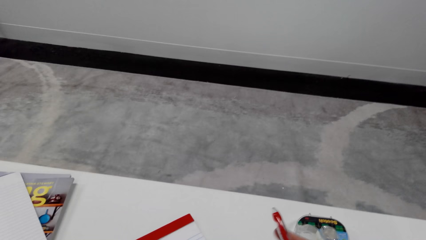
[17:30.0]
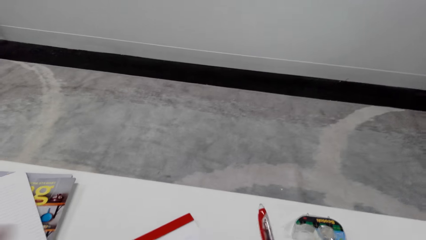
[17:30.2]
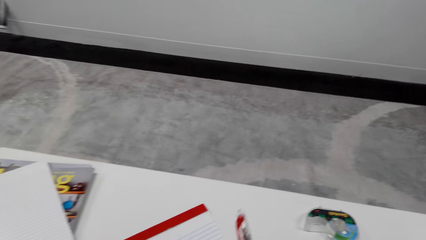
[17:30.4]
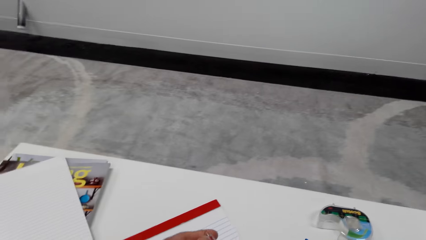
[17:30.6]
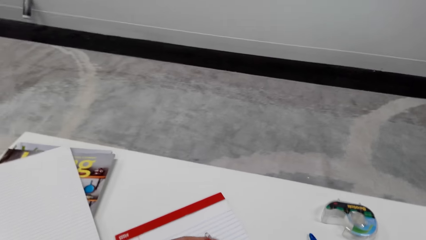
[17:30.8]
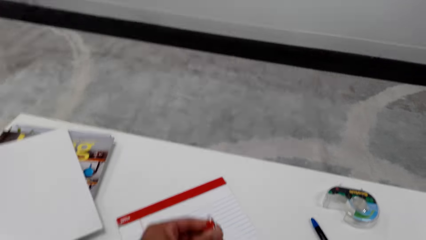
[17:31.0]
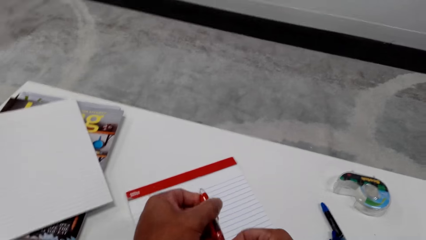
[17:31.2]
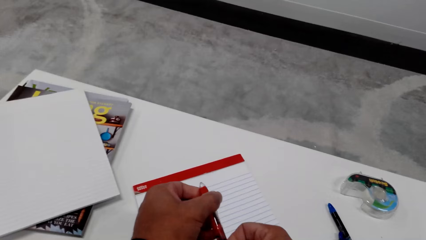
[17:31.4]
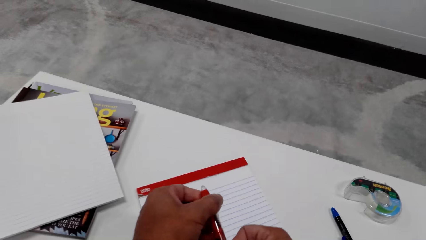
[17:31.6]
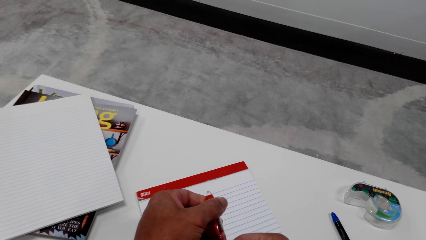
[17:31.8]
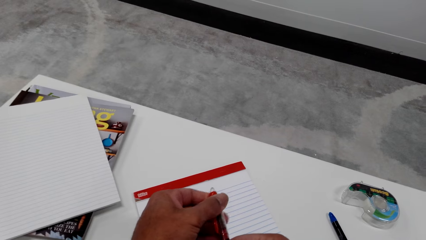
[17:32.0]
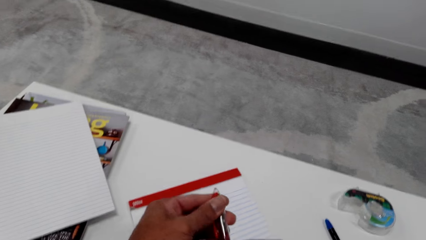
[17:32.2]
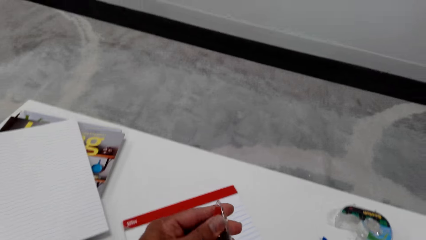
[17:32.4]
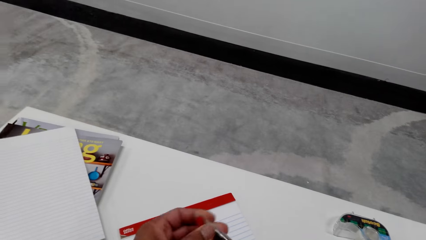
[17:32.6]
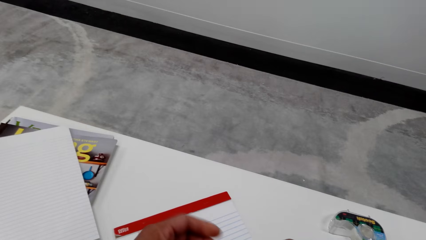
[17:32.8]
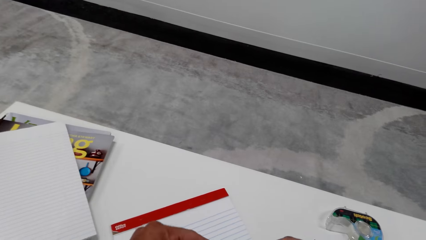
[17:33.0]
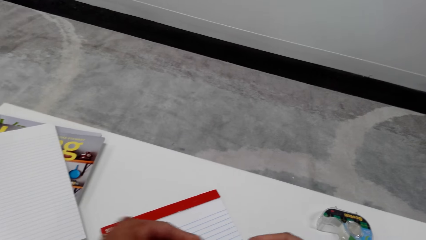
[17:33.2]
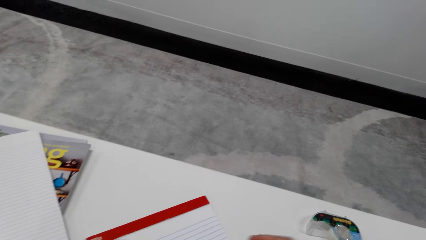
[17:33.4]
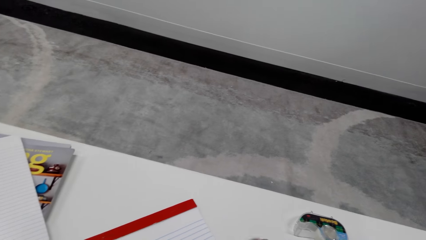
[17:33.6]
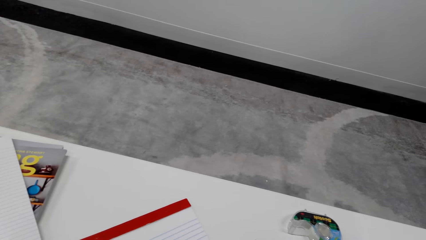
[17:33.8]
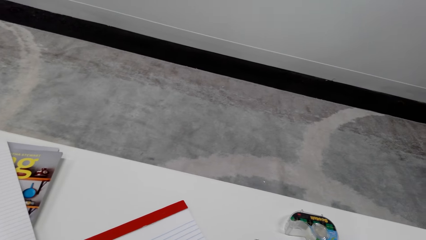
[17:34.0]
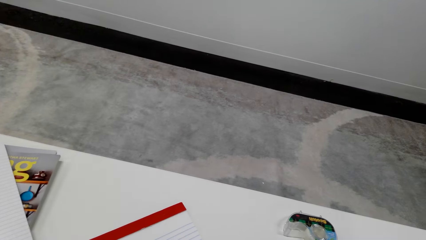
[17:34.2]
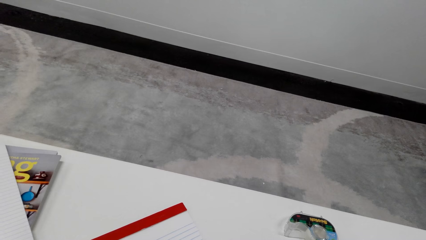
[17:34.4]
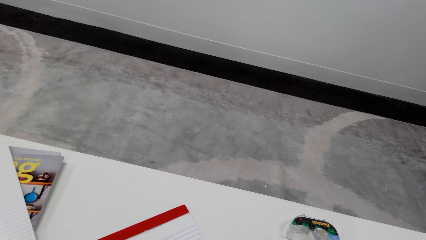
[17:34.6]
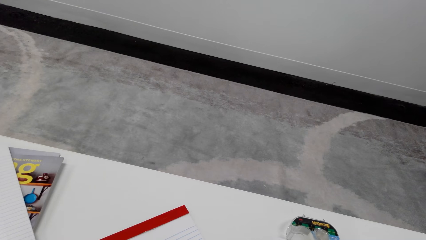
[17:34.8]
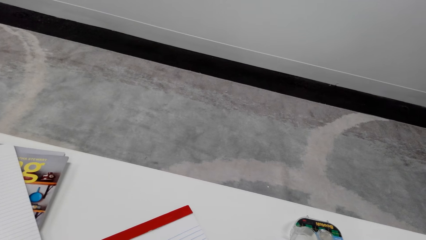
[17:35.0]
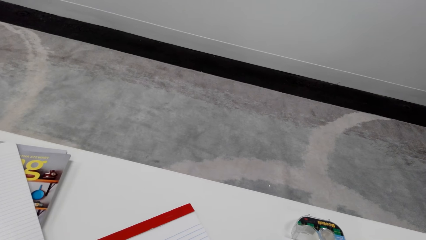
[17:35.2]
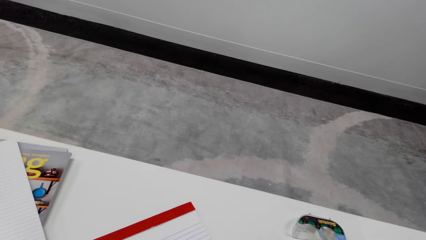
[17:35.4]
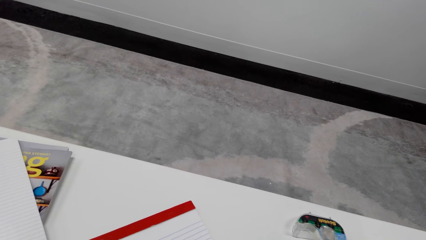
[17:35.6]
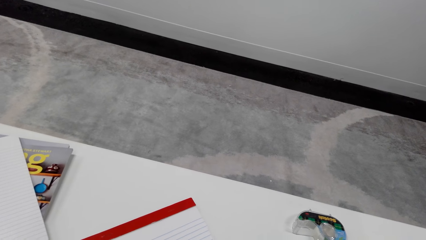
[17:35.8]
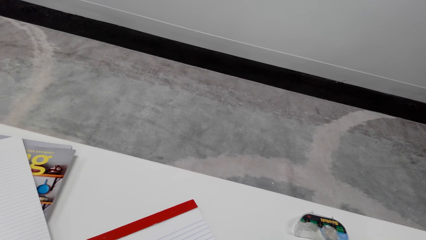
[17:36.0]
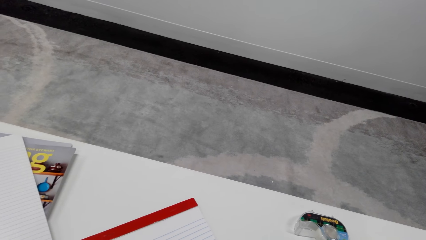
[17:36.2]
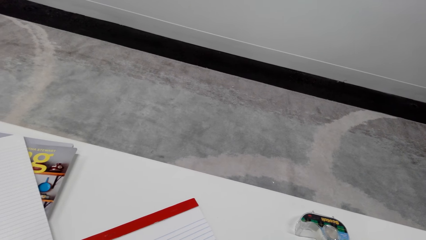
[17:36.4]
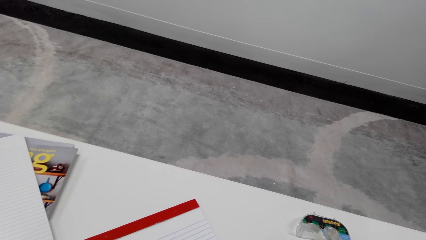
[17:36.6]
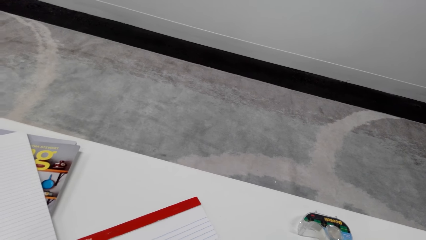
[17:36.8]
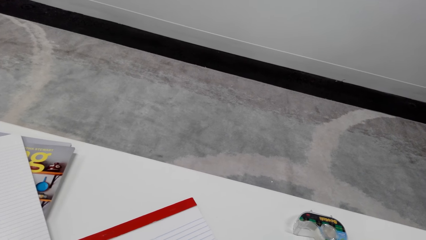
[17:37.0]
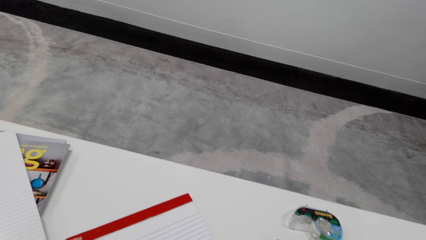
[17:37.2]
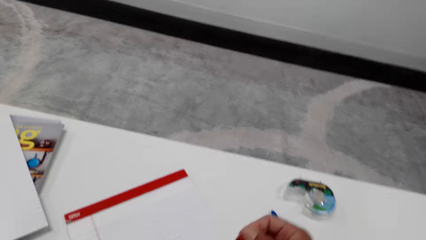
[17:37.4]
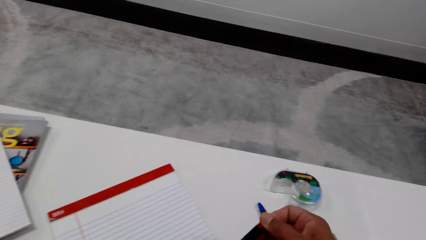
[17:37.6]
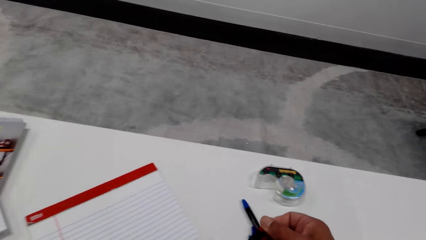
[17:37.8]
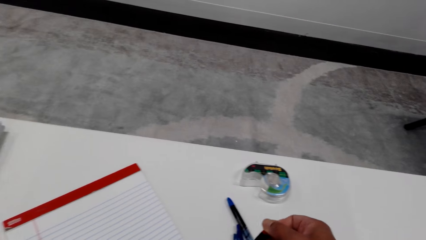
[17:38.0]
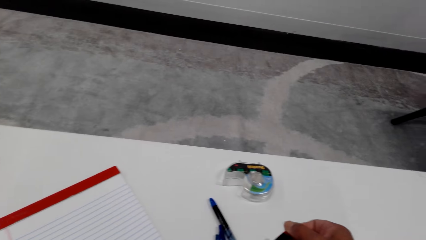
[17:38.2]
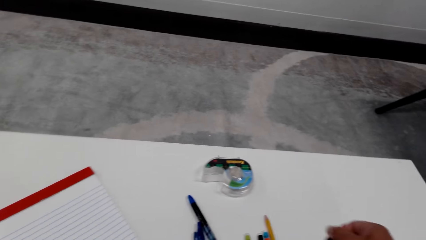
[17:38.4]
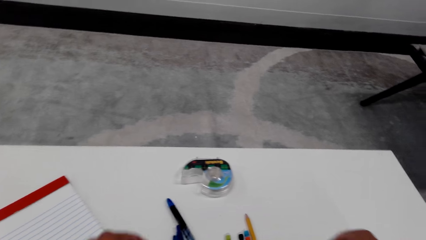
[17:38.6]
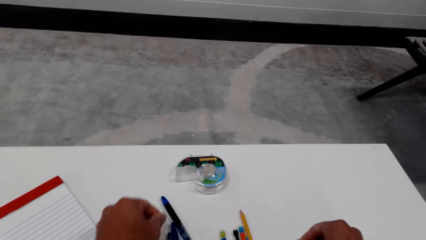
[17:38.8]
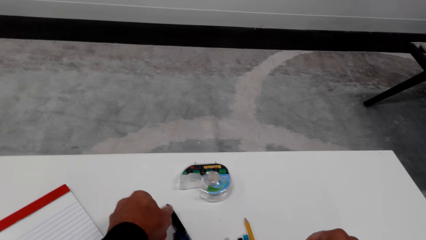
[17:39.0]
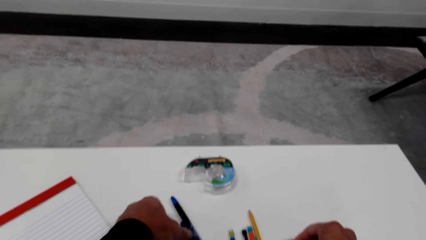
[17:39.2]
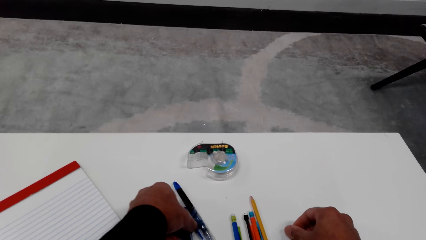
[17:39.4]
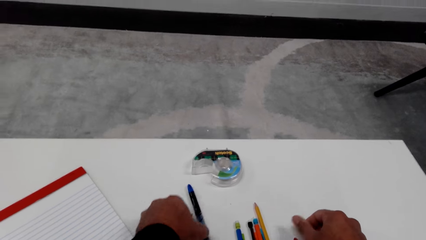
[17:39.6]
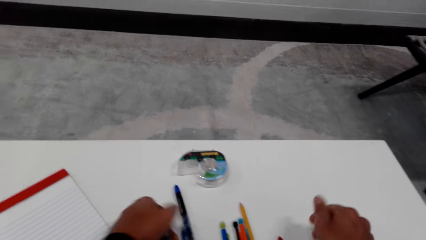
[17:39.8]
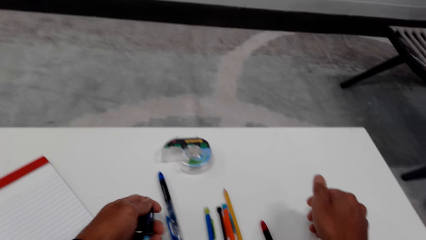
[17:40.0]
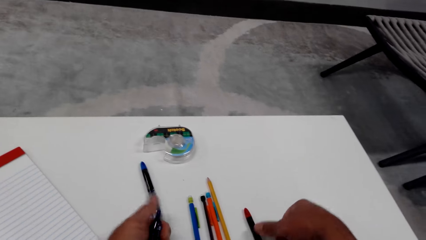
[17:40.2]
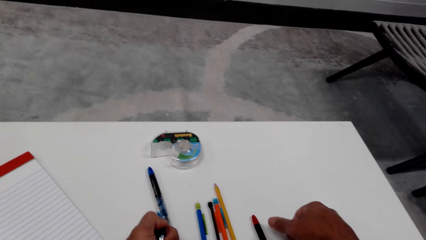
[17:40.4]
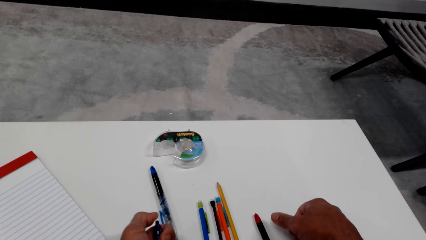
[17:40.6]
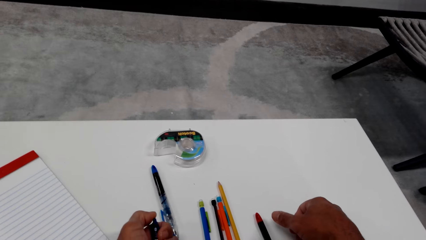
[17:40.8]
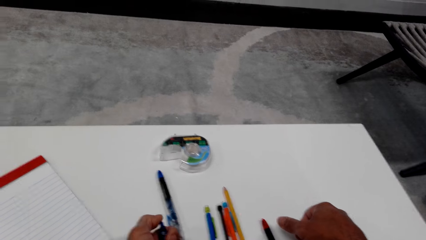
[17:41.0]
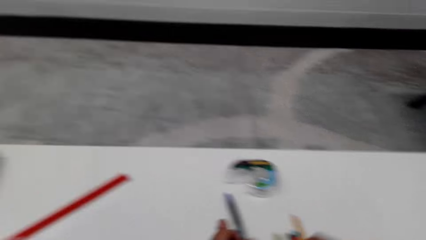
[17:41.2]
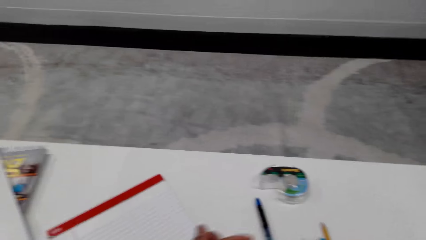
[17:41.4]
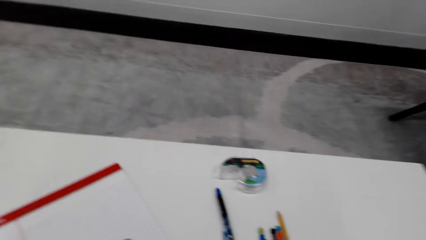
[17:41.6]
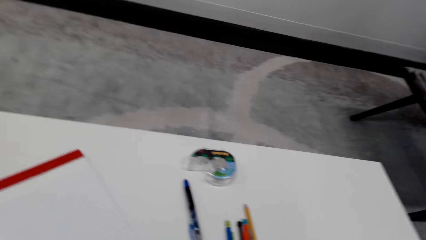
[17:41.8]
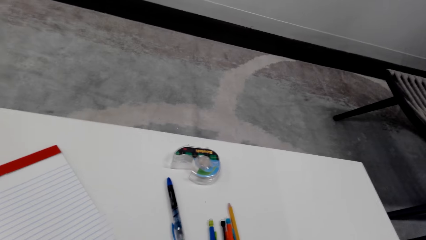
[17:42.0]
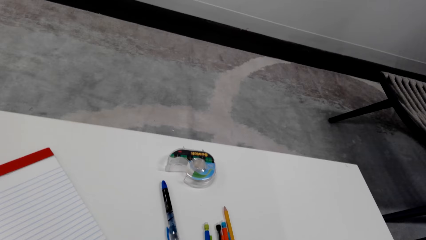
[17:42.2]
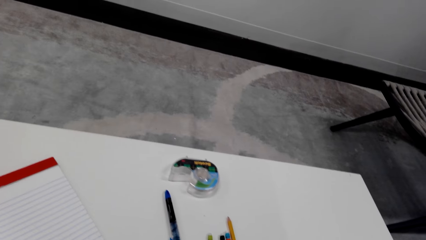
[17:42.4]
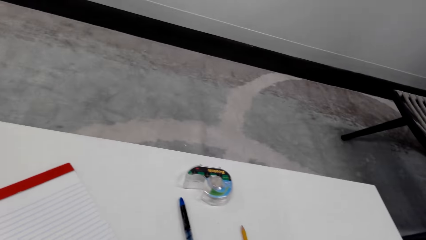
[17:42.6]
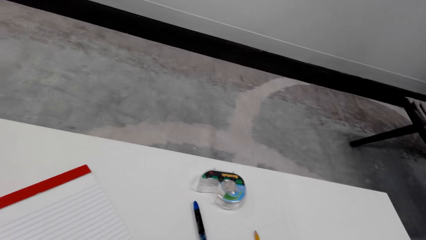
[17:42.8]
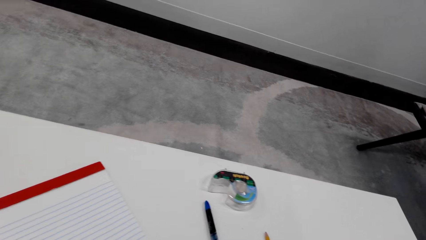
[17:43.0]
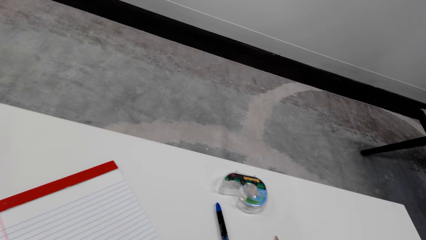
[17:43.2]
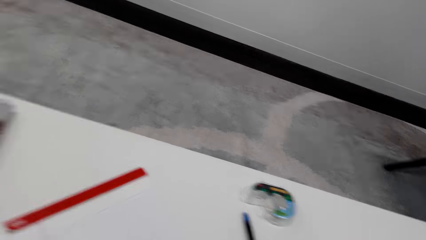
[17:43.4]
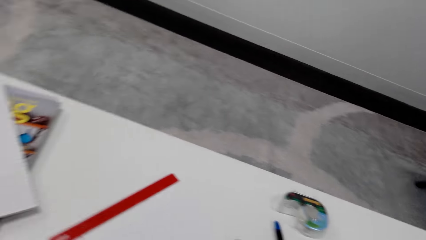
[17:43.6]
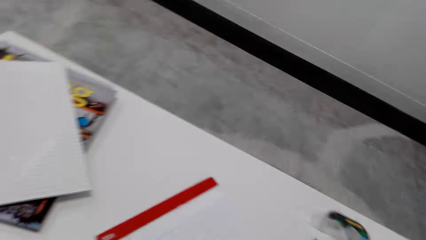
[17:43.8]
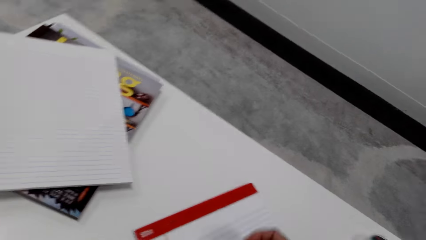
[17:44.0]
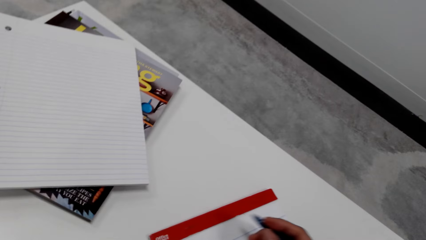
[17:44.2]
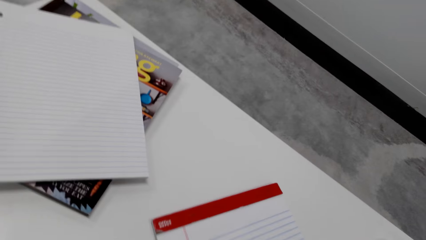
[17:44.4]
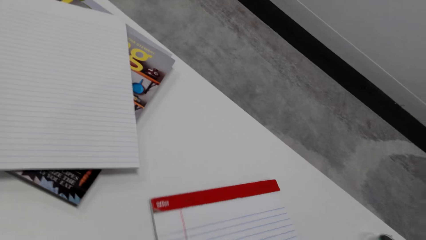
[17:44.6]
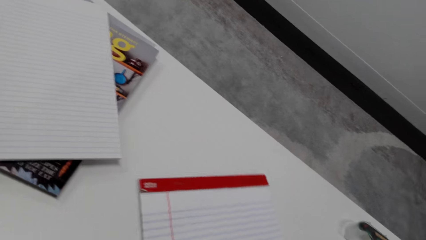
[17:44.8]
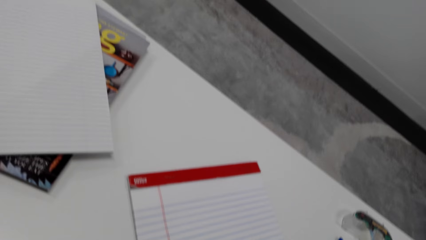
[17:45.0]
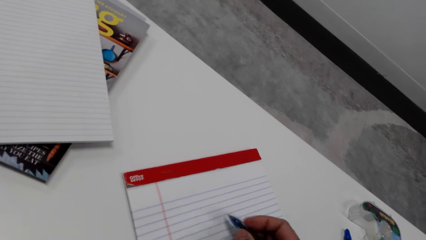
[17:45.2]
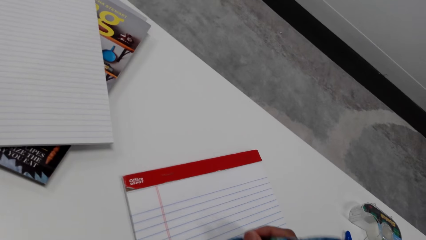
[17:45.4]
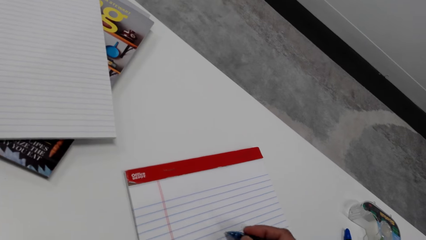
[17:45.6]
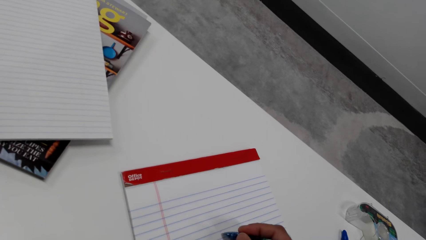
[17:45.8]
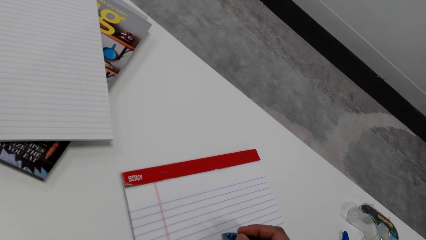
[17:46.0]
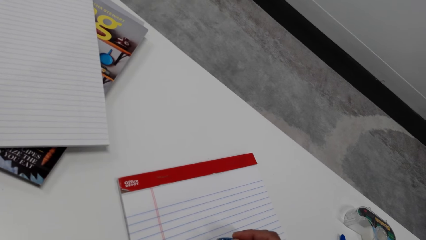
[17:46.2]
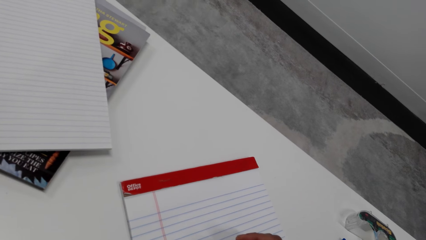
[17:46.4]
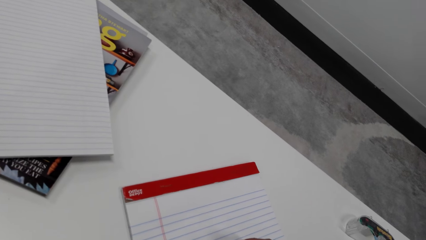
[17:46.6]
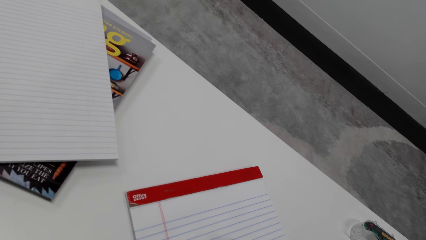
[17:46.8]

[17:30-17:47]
The camera wearer draws on a piece of paper.
